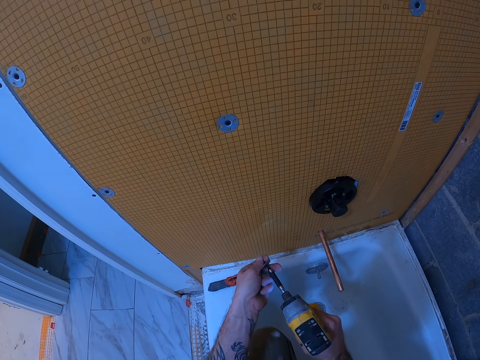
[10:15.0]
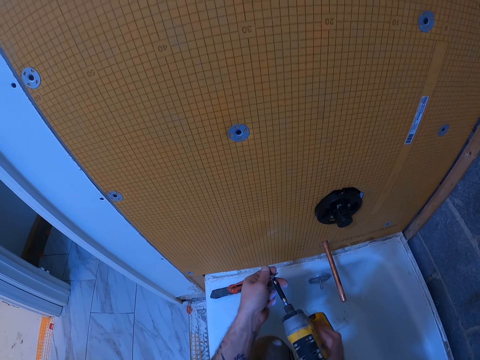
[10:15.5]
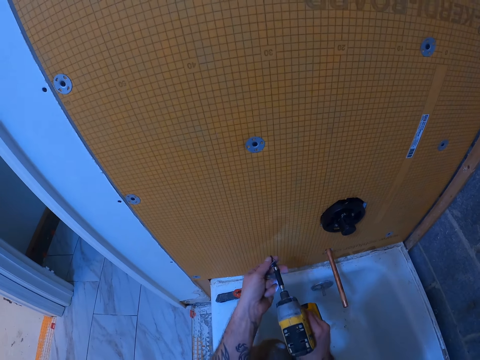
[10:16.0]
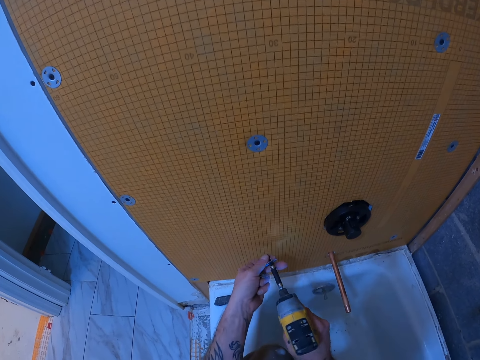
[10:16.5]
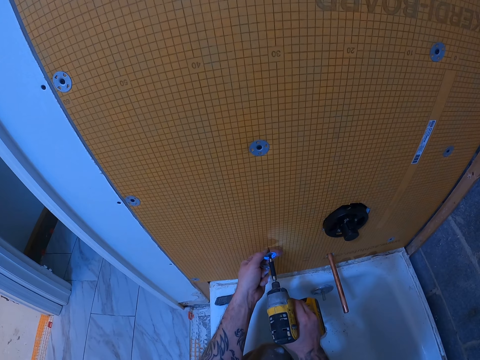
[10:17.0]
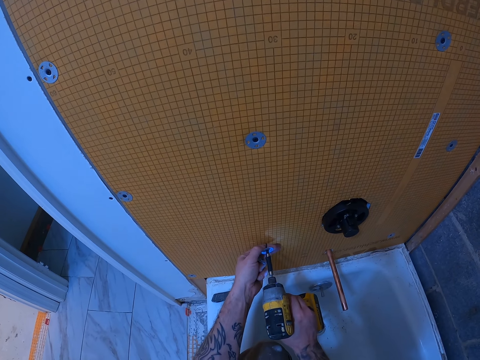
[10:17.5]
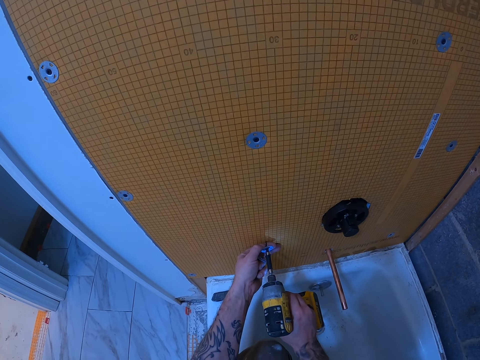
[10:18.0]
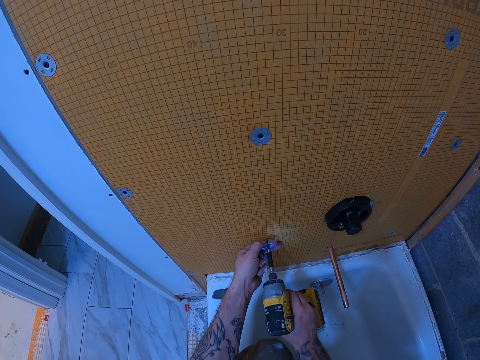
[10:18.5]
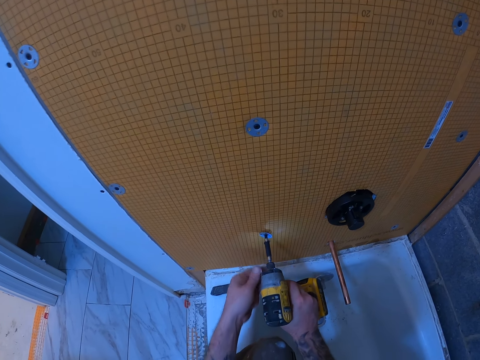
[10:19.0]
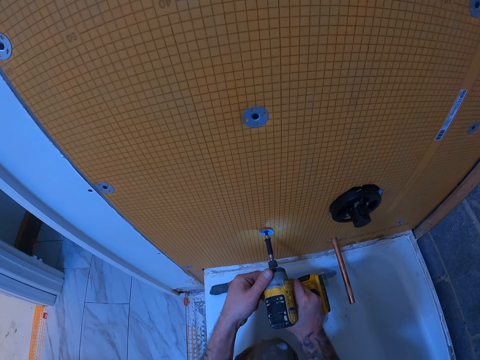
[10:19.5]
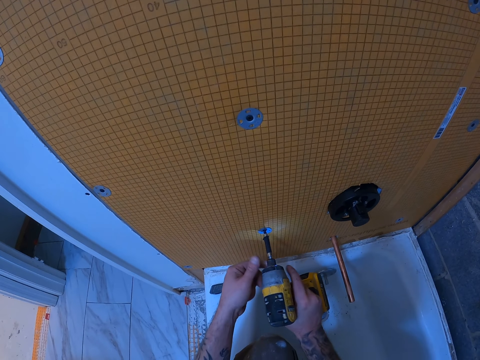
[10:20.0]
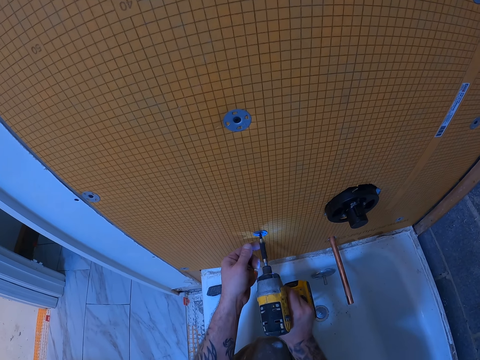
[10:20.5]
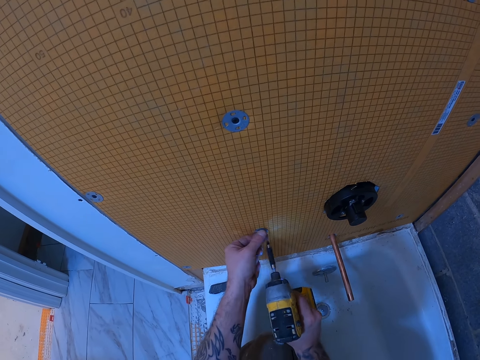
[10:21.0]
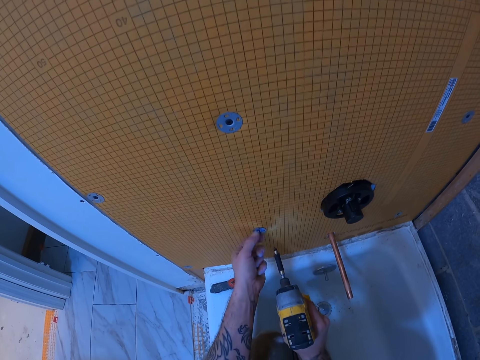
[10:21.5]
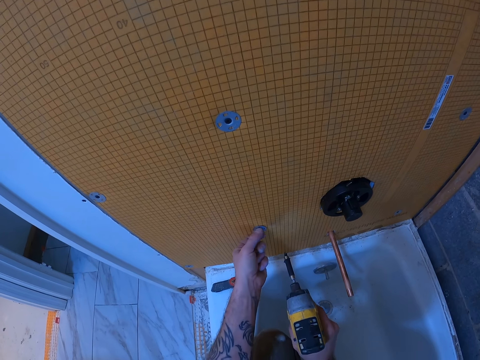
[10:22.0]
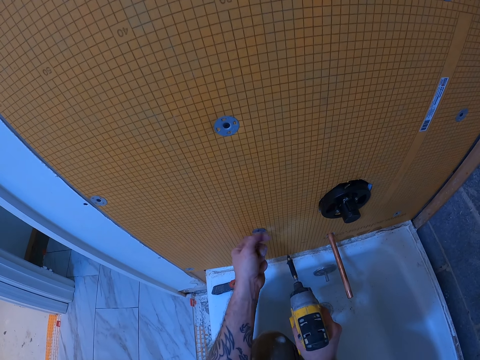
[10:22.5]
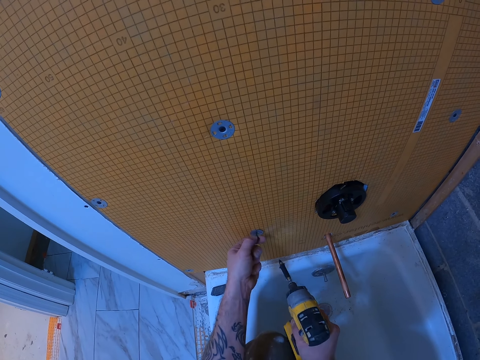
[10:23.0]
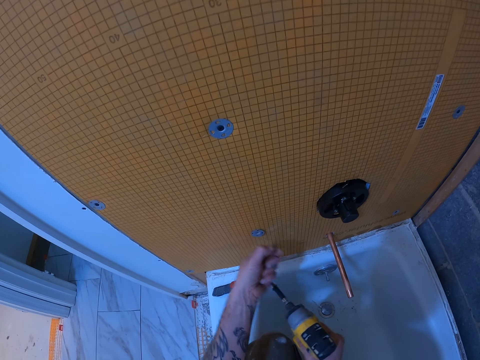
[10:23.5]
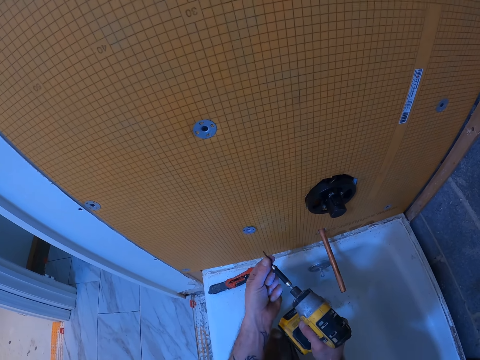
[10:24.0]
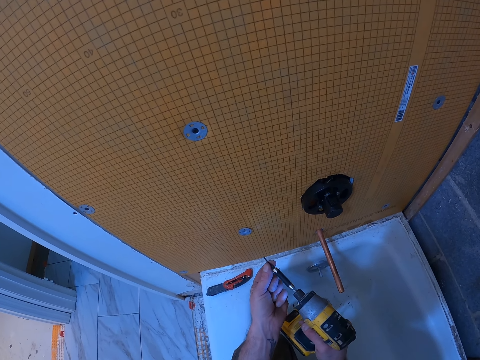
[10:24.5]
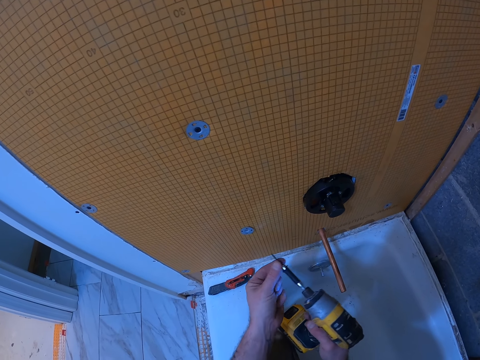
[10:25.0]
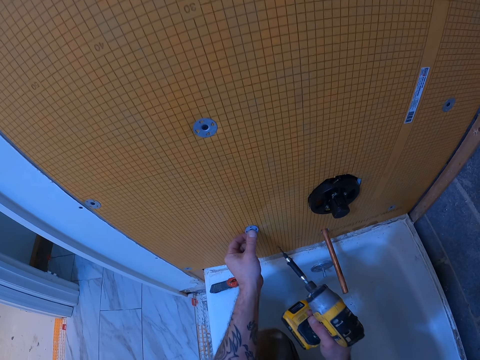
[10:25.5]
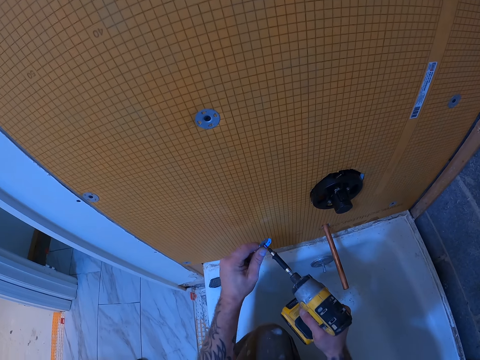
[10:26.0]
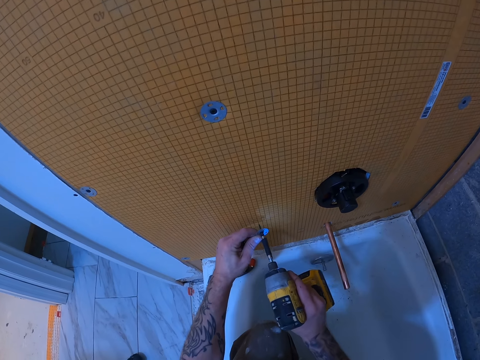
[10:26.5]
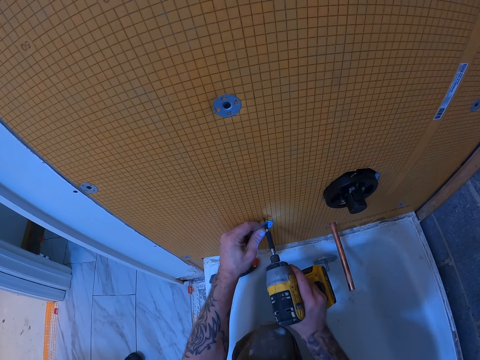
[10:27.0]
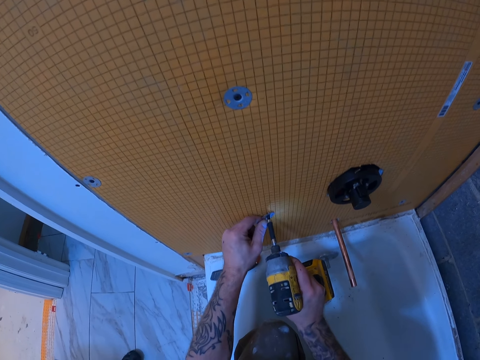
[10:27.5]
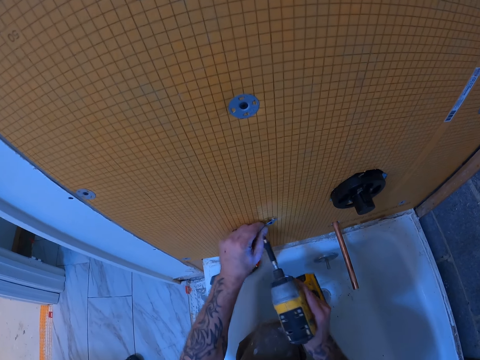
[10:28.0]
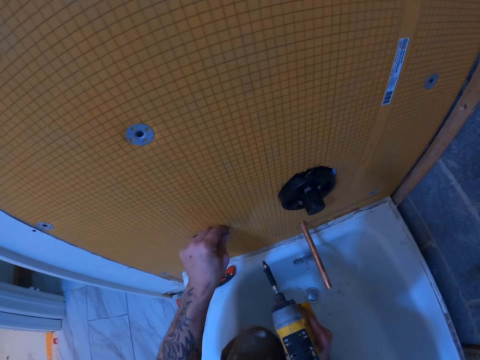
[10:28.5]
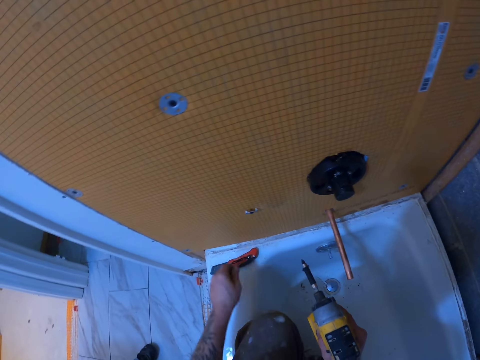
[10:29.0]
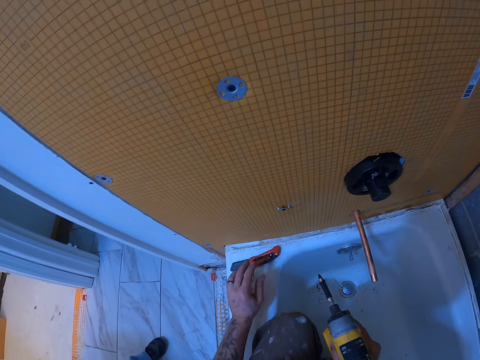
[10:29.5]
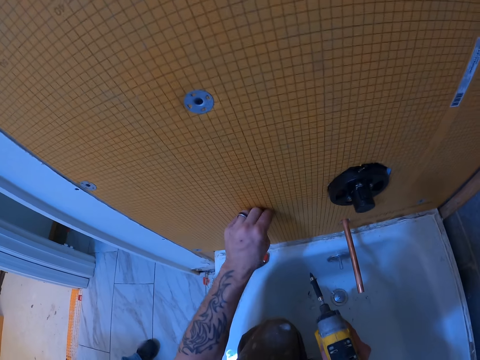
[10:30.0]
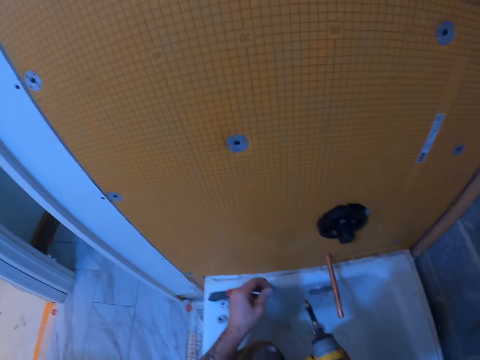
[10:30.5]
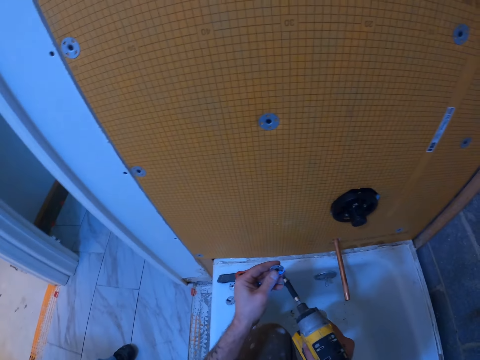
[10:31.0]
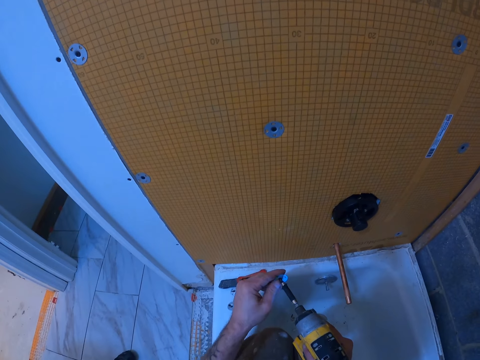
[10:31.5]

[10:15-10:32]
The camera wearer drills the tile backer washer to the tile backer board. They remove the screw on the tile backer washer on the tile backer board. They remove the tile backer washer on the tile backer board. They drill the tile backer washer to the tile backer board. They remove the tile backer washer on the tile backer board.

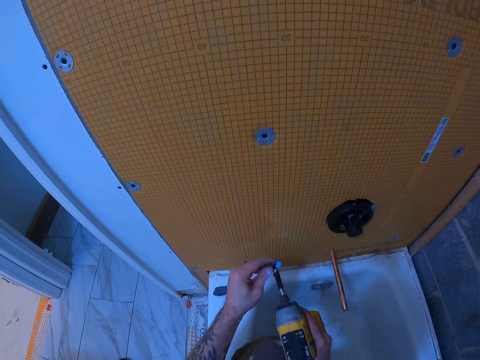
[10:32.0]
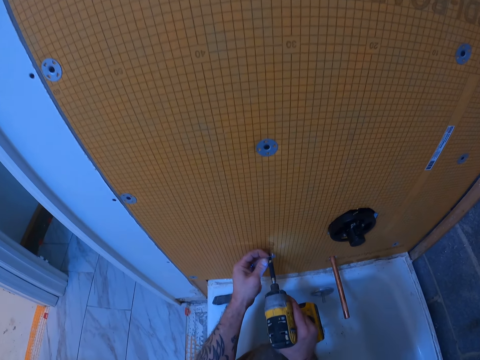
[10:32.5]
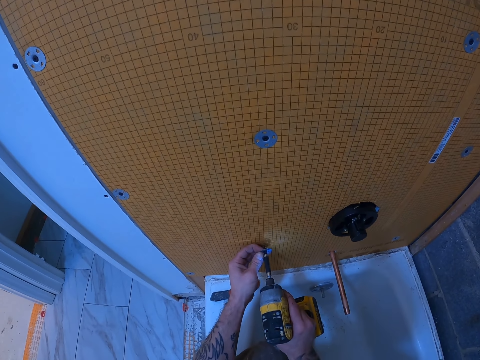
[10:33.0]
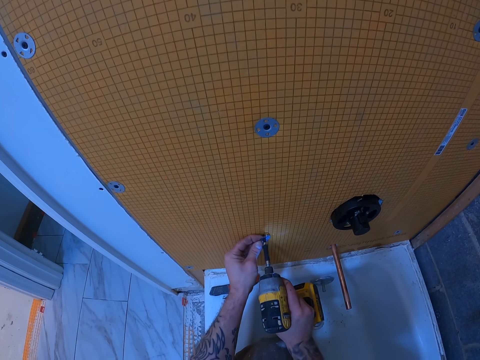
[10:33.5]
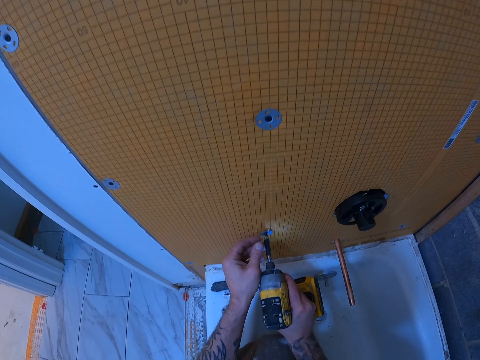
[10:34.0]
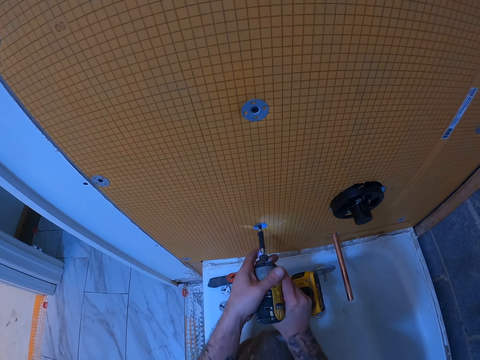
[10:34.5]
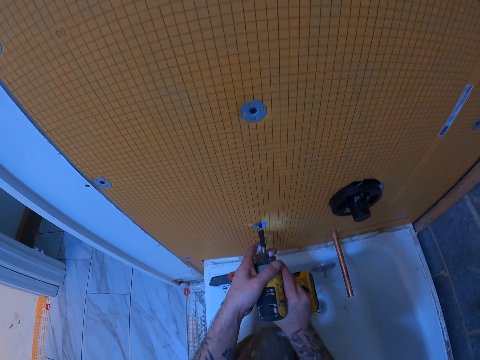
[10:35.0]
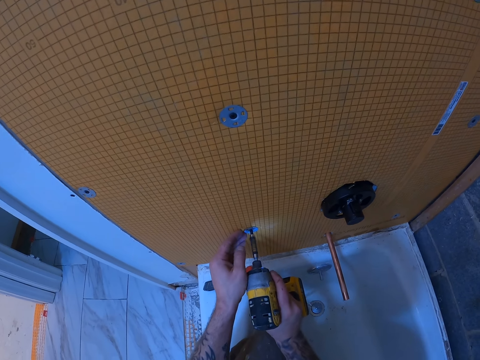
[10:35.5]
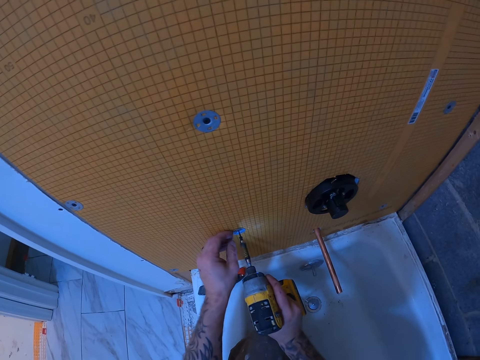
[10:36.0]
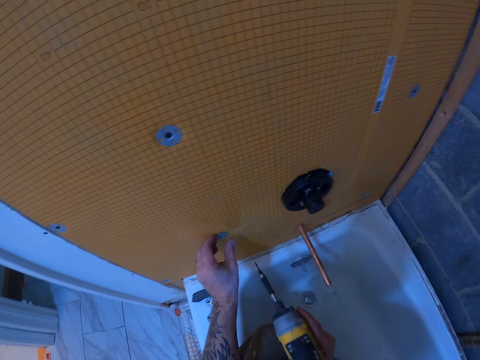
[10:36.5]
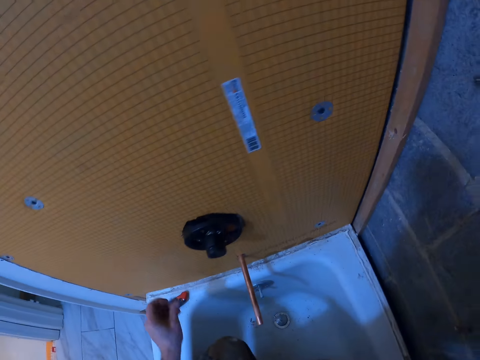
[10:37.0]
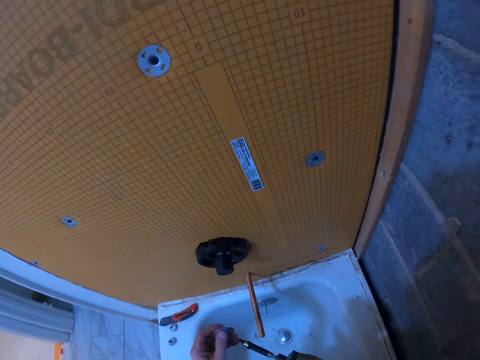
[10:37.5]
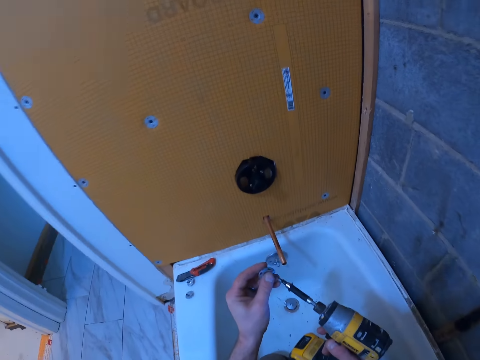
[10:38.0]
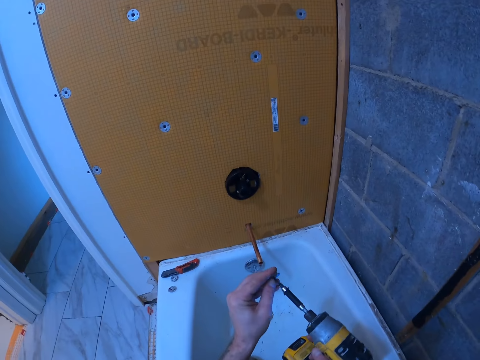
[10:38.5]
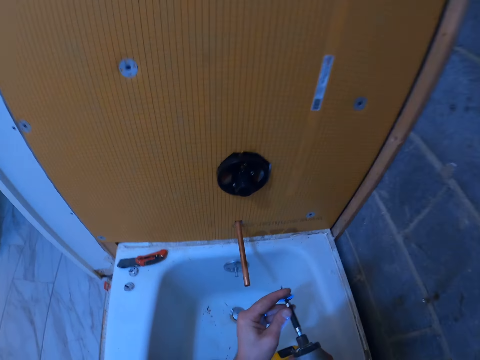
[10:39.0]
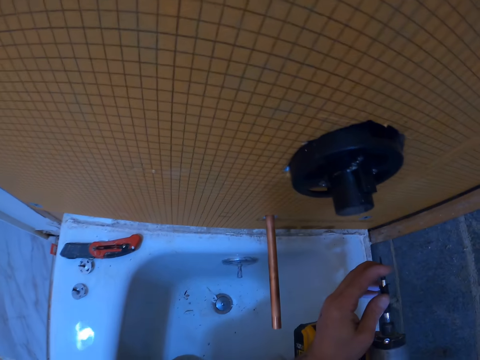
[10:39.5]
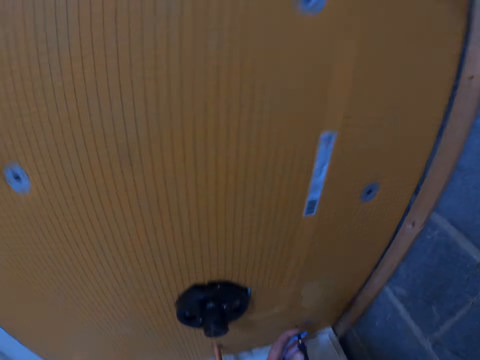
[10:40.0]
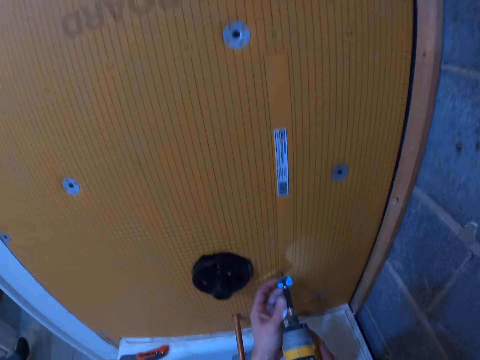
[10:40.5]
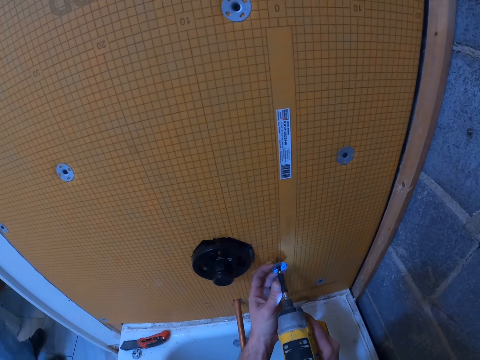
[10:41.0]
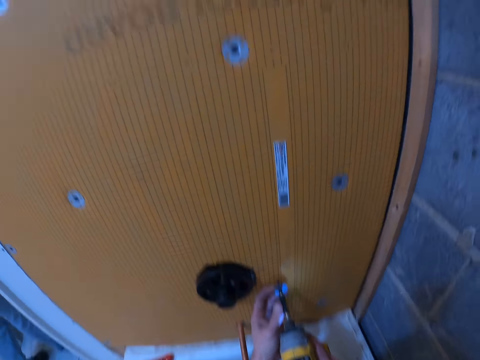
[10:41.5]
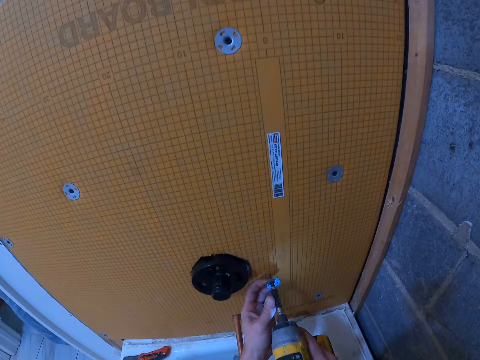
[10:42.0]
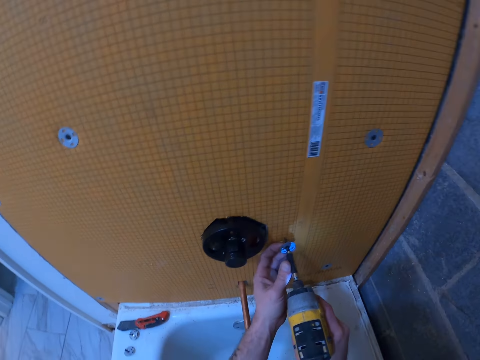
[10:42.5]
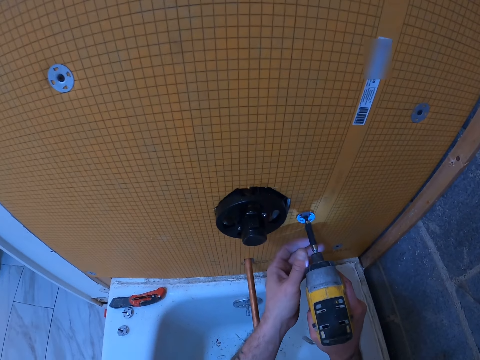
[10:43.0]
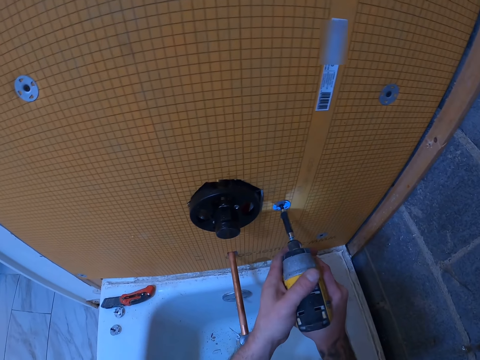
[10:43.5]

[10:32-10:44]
The camera wearer fixes the tile backer washer or grip cap to the mouth of the hand drill or nail gun. They drill the tile backer washer to the tile backer board. They remove the tile backer washer on the tile backer board. They fix the tile backer washer to the mouth of the hand drill. Someone walks. The camera wearer fixes the grip cap on the nail gun. They drill the tile backer washer to the tile backer board.
